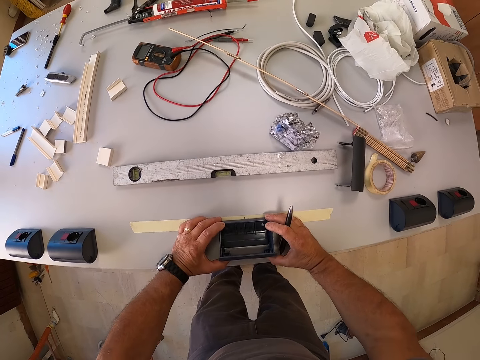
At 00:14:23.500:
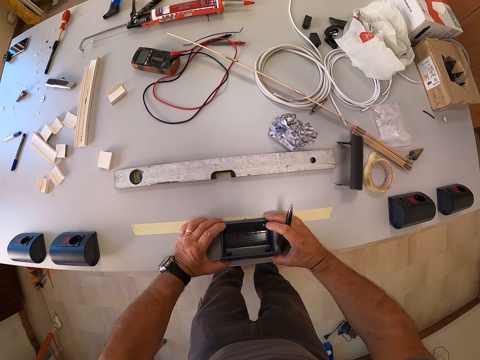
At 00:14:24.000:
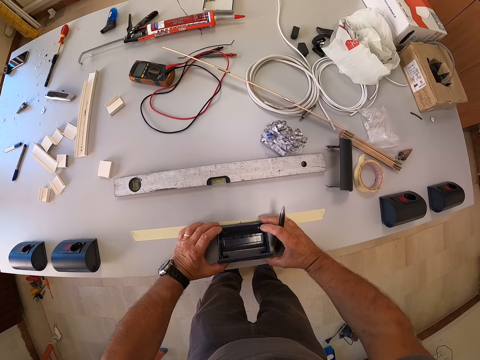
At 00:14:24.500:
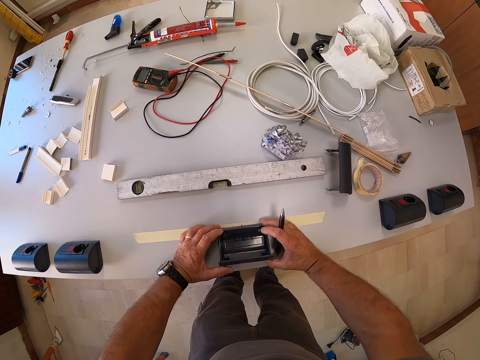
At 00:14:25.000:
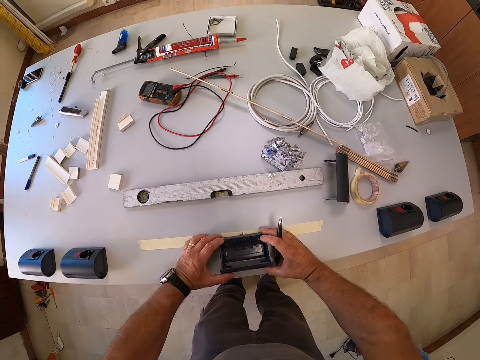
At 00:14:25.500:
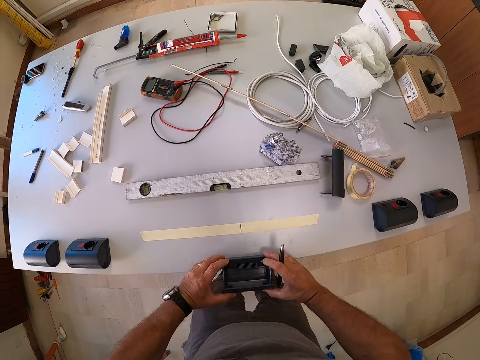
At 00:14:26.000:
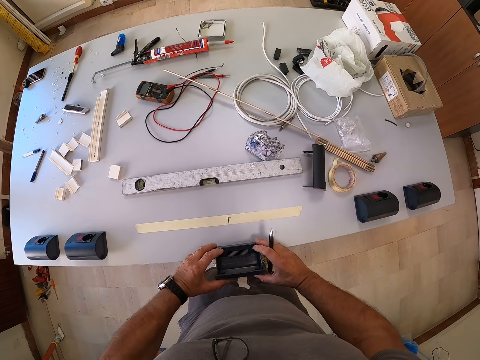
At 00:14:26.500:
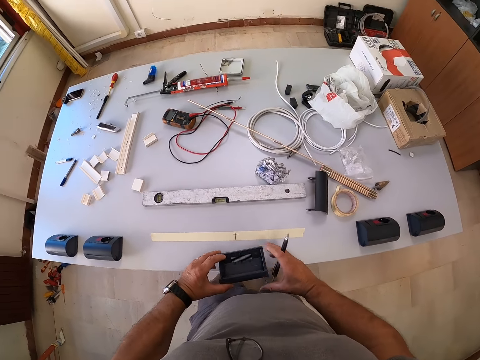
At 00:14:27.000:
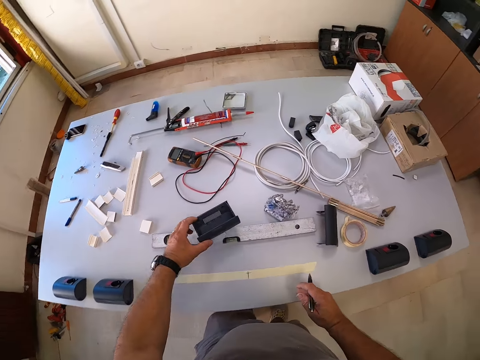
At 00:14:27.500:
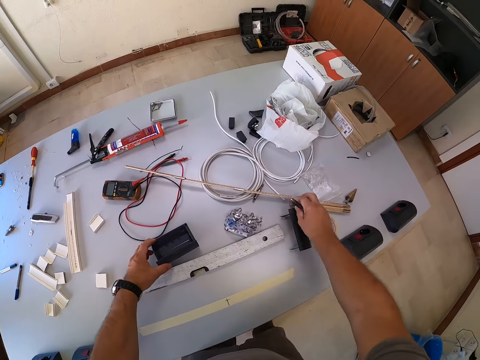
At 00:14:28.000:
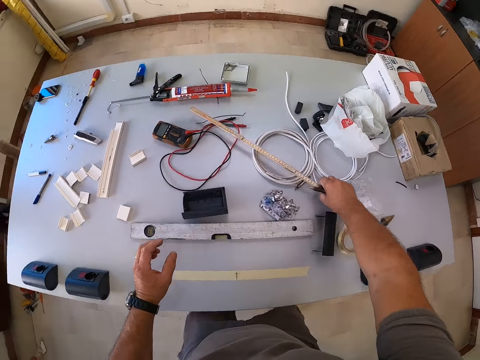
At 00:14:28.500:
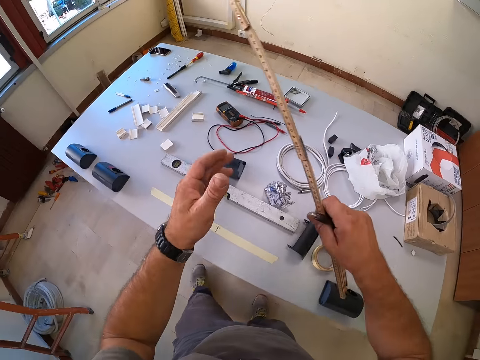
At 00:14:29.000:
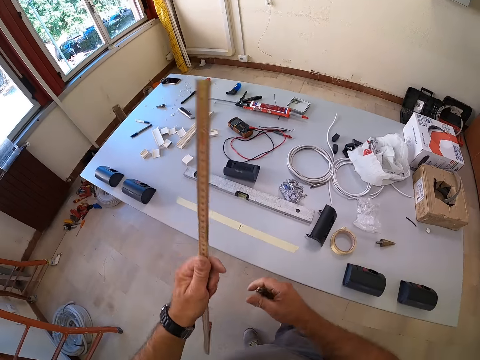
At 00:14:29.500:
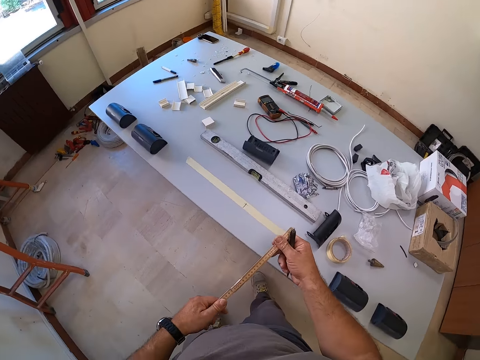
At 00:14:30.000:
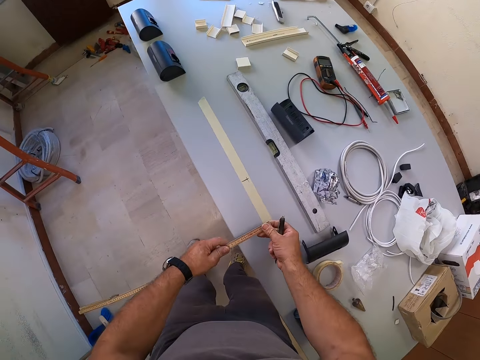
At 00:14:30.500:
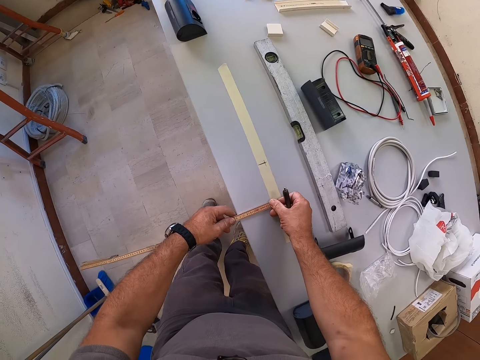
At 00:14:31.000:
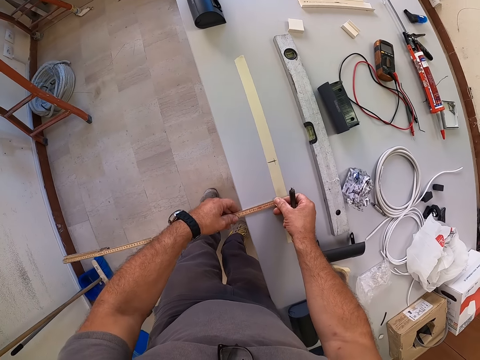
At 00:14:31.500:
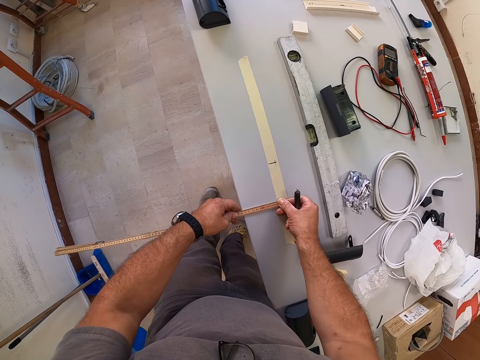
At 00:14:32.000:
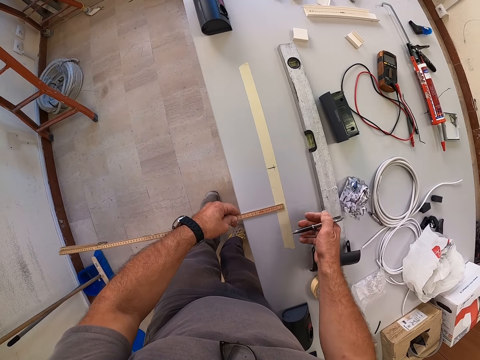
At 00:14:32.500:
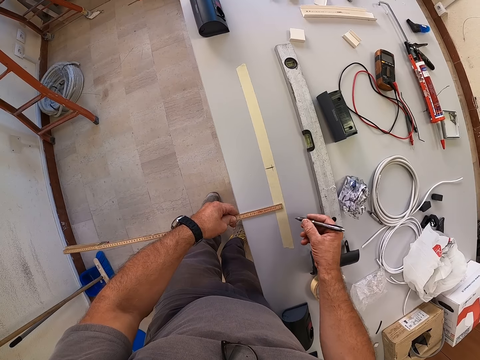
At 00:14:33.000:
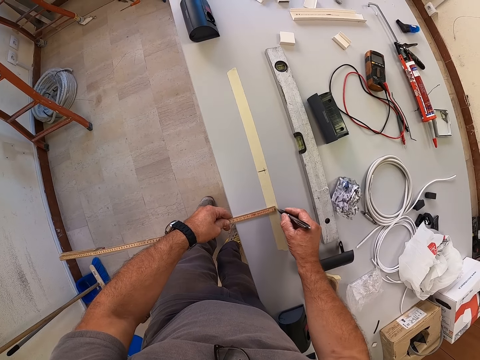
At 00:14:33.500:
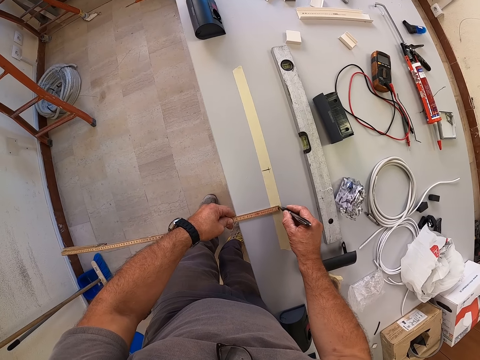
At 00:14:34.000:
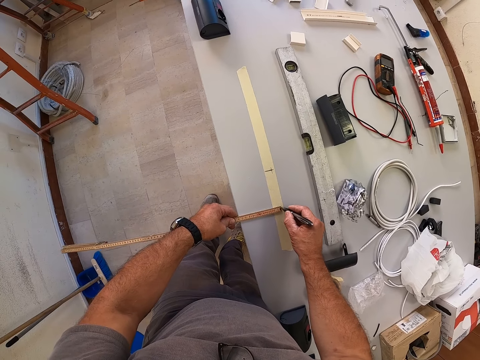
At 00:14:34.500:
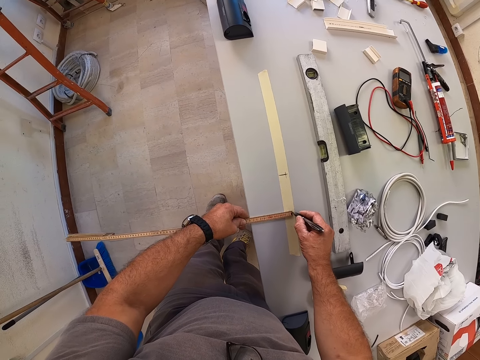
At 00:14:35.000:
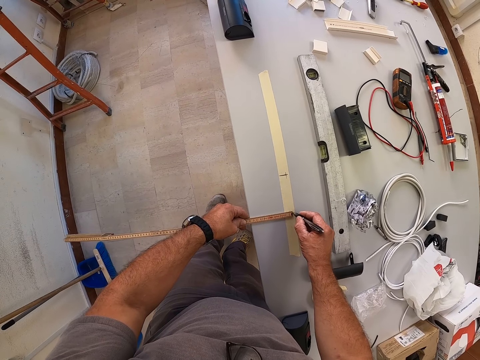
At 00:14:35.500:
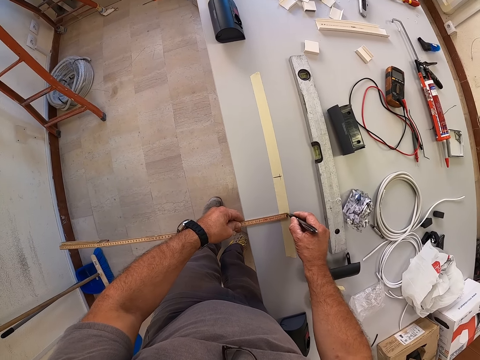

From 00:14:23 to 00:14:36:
The camera wearer drops the switch box on the table. They pick up the ruler from the table. They hold the wooden ruler. They measure the table with the ruler. They mark the paper tape on the table with the pen.

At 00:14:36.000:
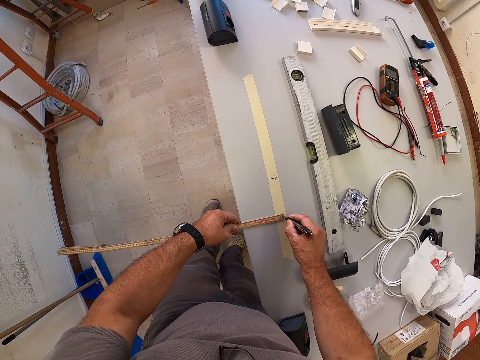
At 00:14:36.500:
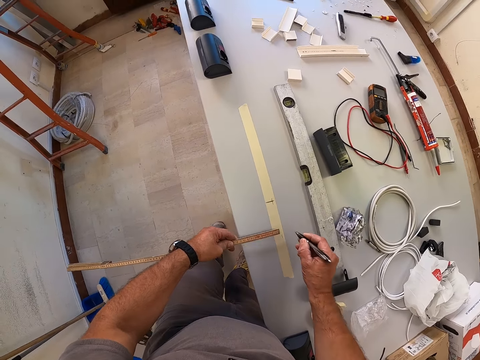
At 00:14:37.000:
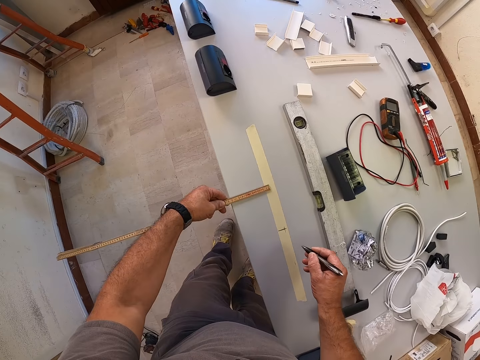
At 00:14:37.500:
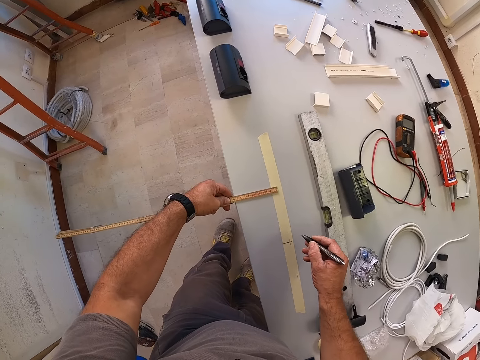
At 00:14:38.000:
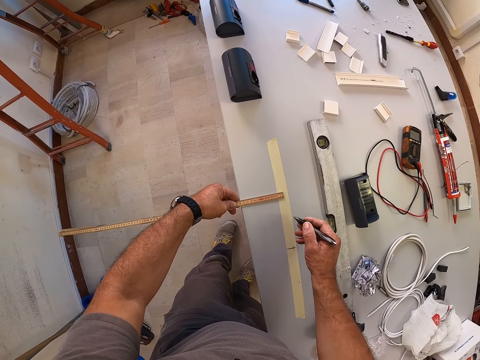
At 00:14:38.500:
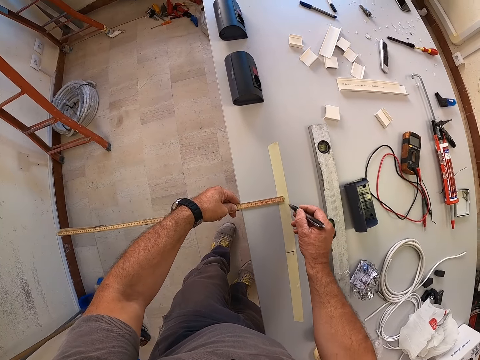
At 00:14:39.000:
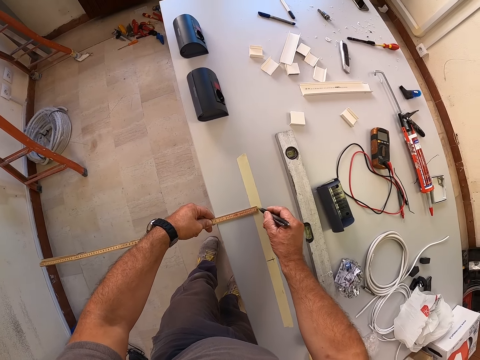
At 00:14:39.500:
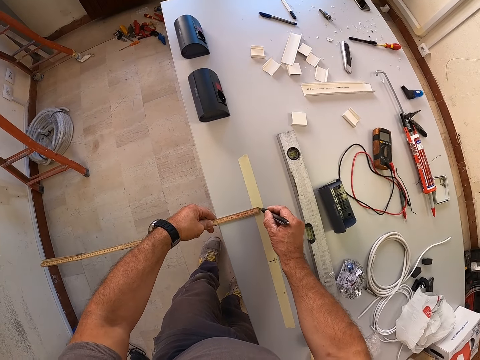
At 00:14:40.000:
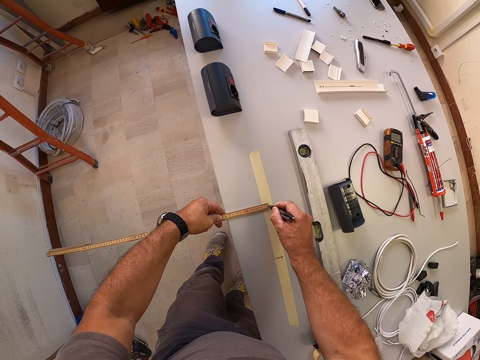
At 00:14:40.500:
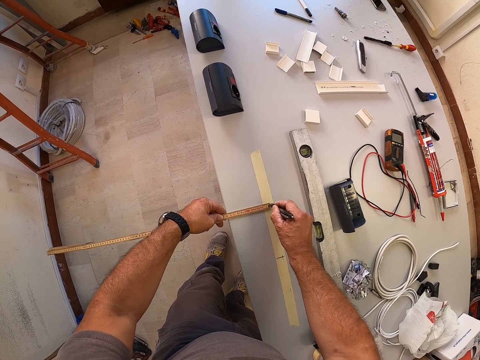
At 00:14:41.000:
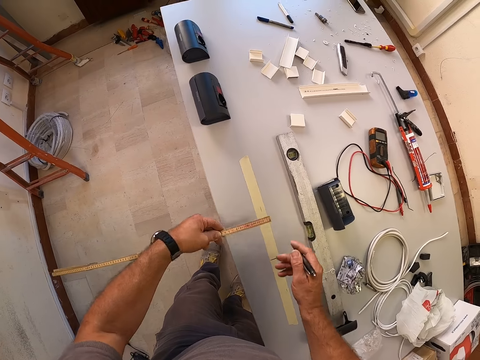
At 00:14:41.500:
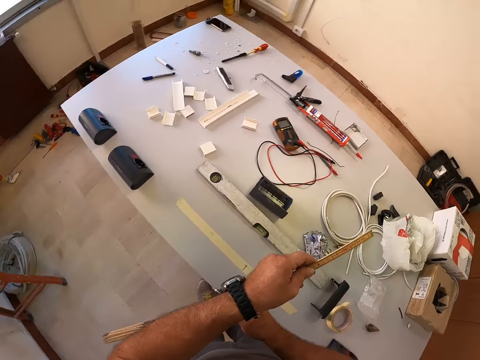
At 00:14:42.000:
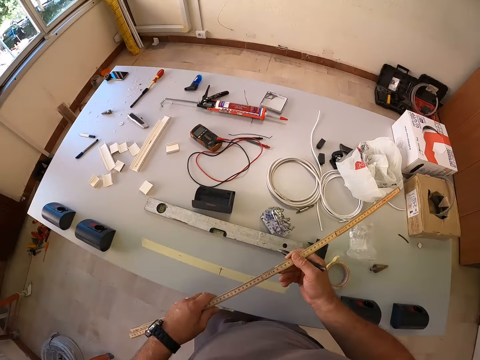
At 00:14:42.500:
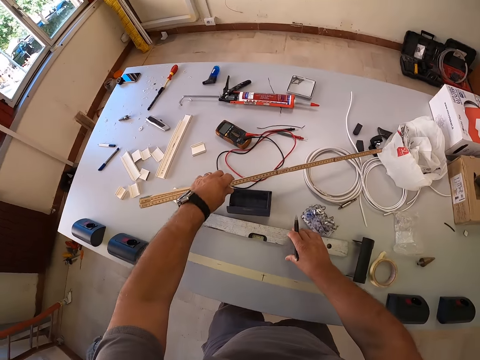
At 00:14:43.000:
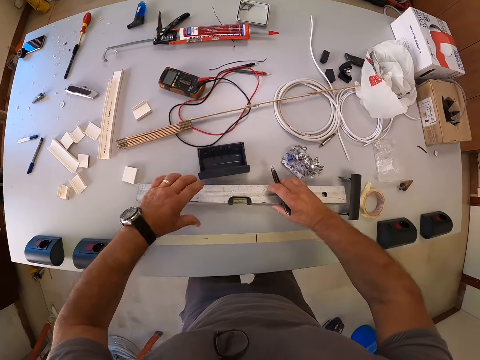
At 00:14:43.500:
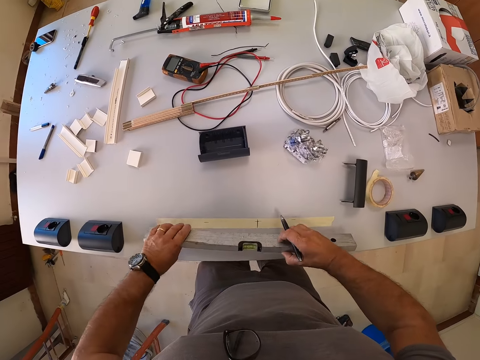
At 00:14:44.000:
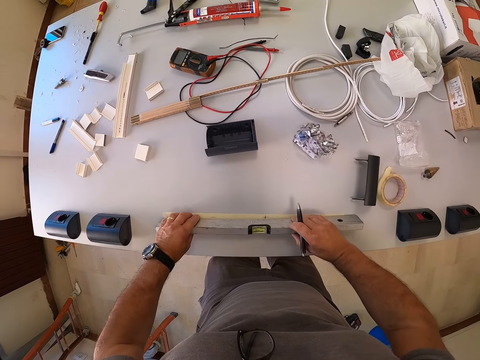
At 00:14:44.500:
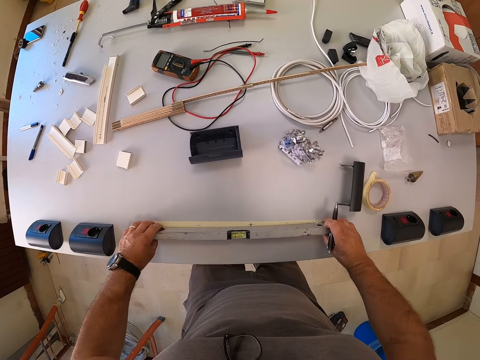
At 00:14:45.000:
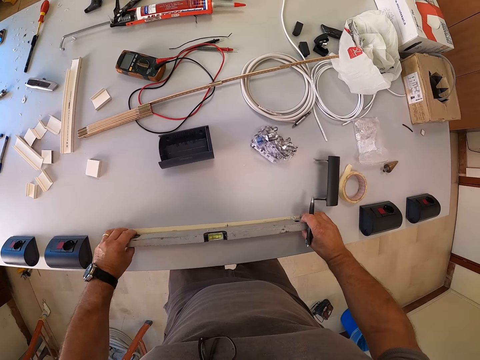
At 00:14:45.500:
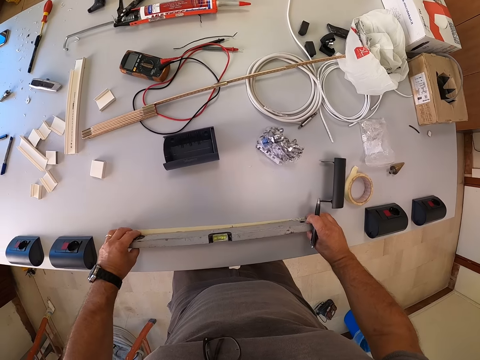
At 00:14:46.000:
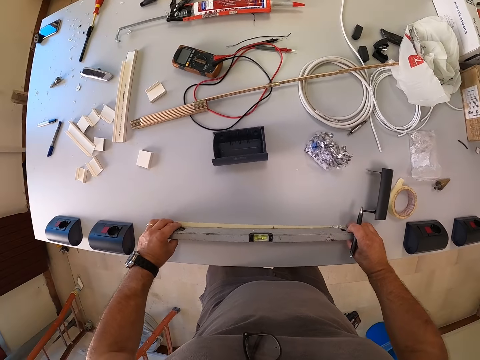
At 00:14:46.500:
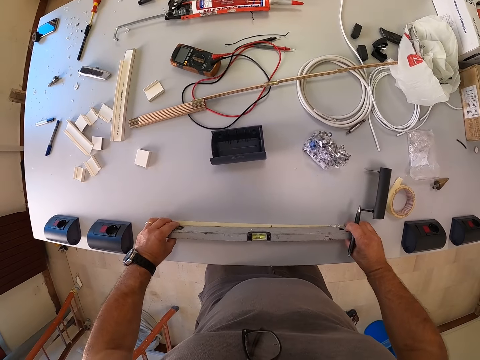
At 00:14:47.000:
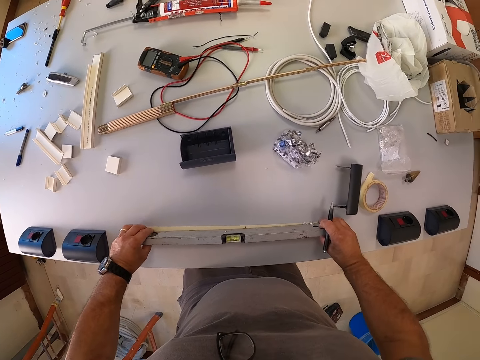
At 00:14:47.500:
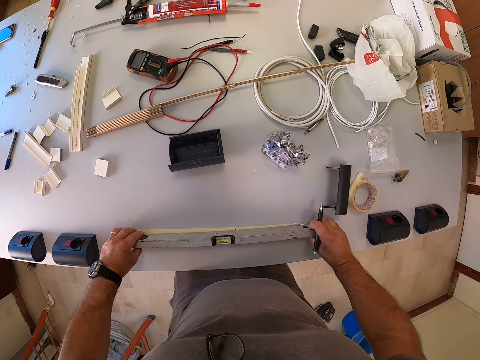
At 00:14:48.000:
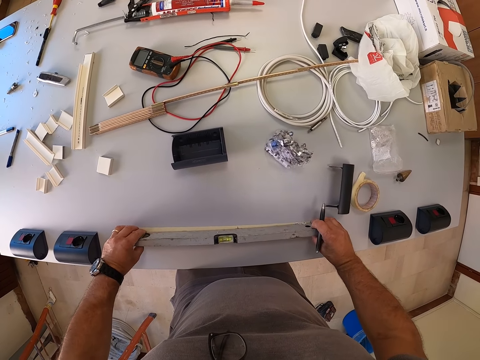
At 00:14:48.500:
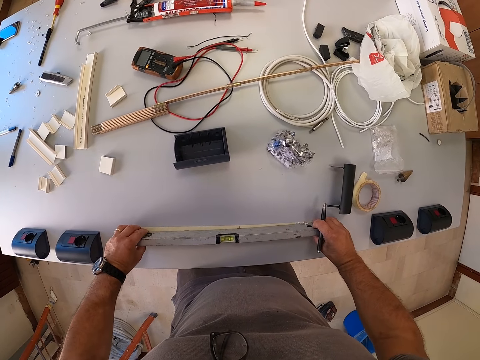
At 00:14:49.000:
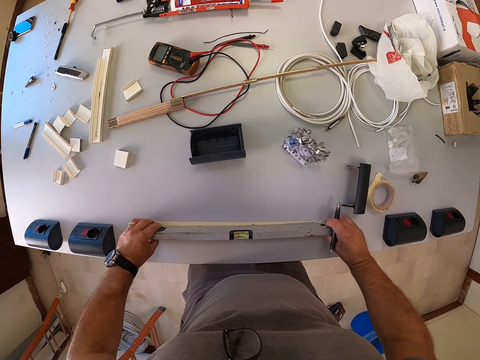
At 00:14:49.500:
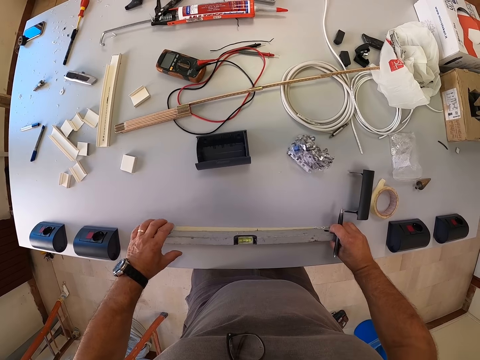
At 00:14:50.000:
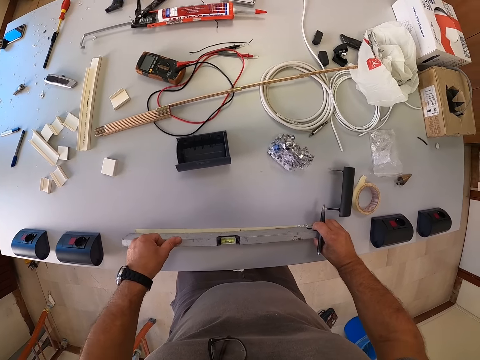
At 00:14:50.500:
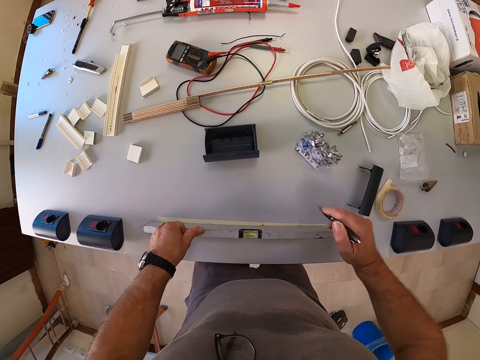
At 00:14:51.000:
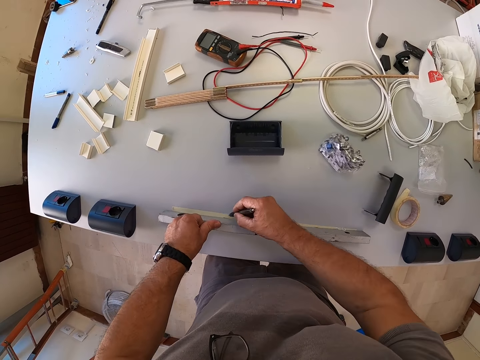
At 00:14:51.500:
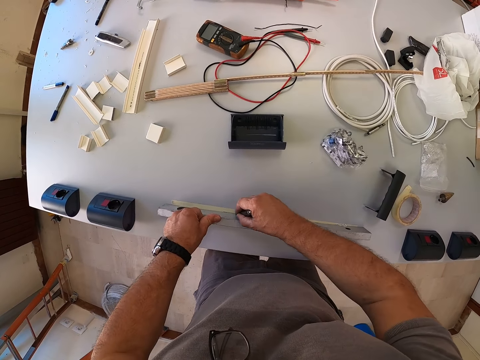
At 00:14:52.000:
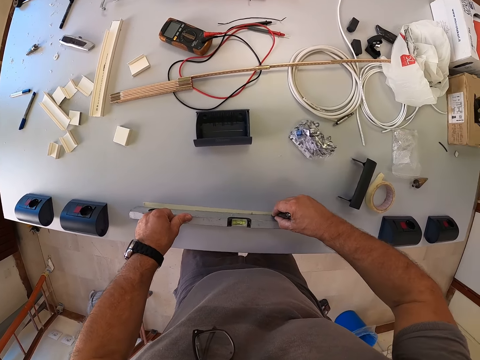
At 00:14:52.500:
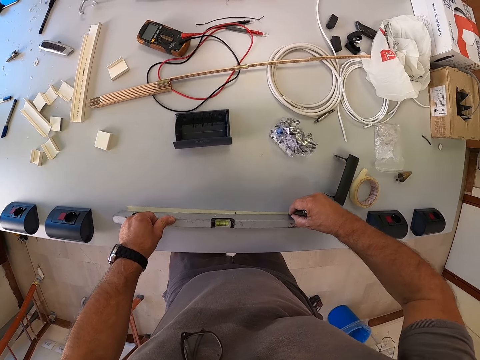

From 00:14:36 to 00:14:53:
The camera wearer holds the wooden ruler. They measure the table. They mark the sellotape with the pen. They hold the wooden ruler. They put the wooden ruler on the table. They move a plumb level on the table. They pick up the ruler. They check the level of the table with the plumb level. They hold the ruler. They look at the ruler. They hold the ruler with the finger. They mark the sellotape. They rule the paper tape on the table with the pen.
